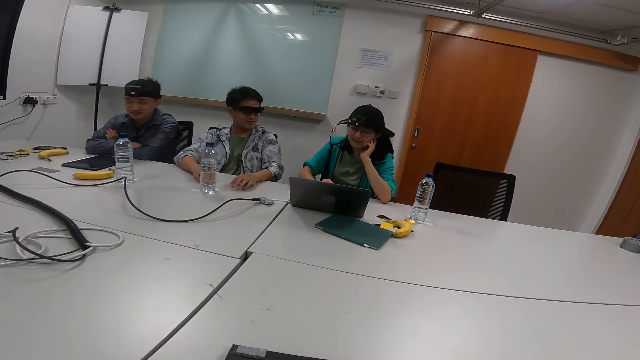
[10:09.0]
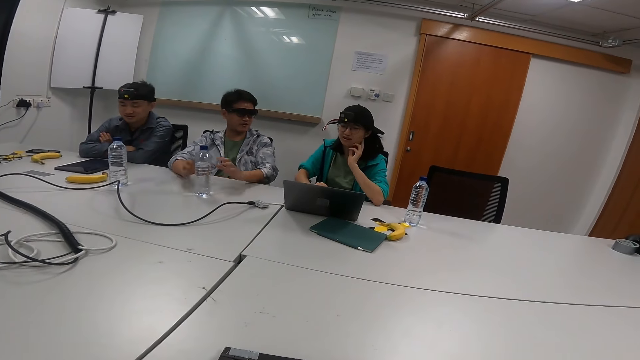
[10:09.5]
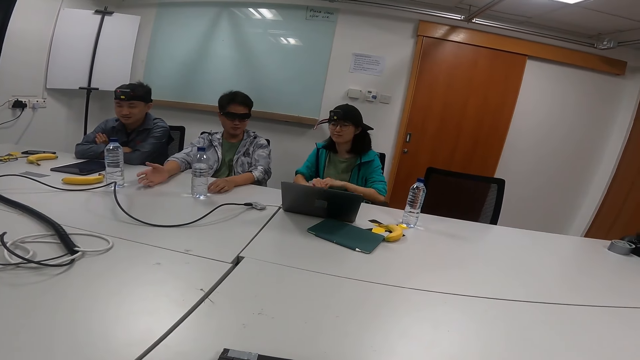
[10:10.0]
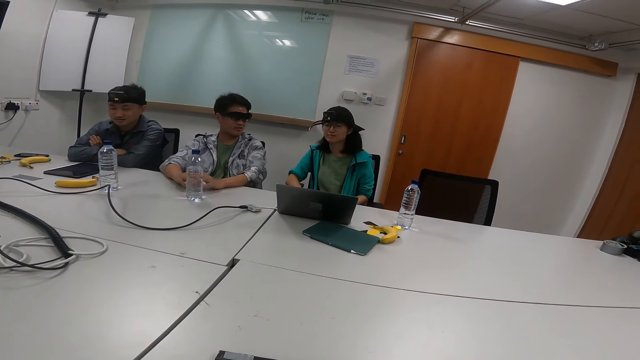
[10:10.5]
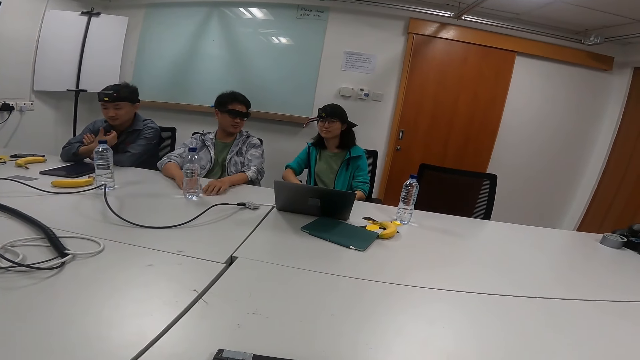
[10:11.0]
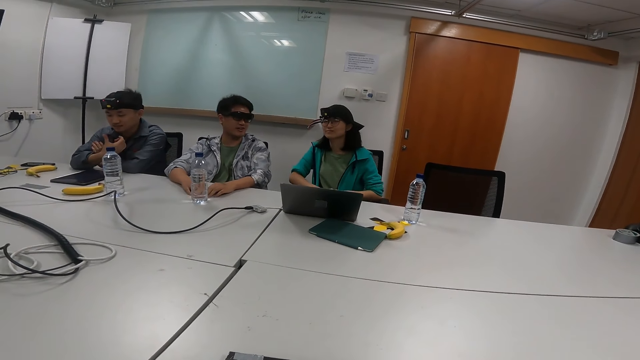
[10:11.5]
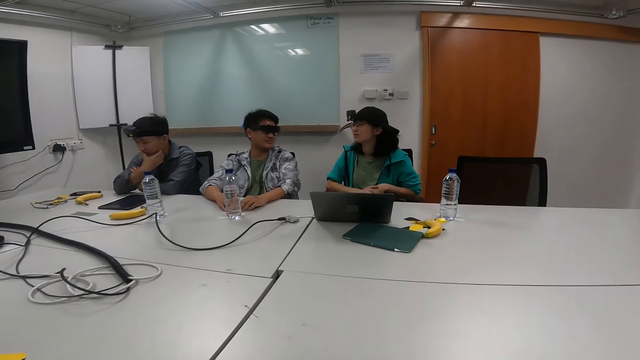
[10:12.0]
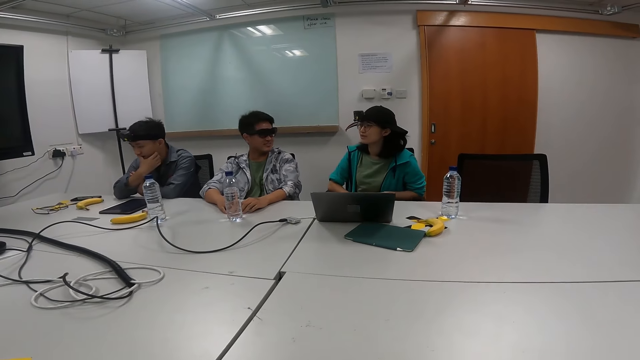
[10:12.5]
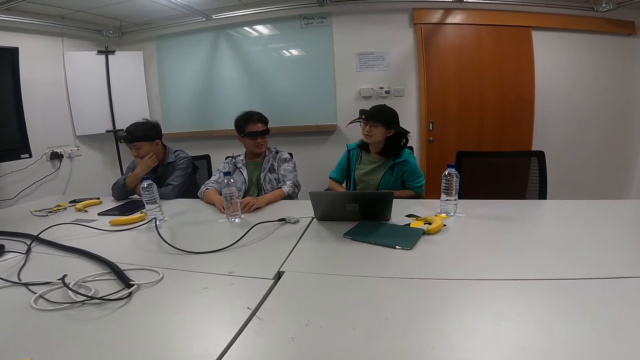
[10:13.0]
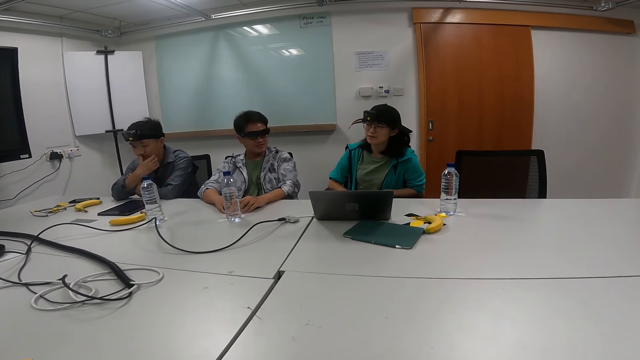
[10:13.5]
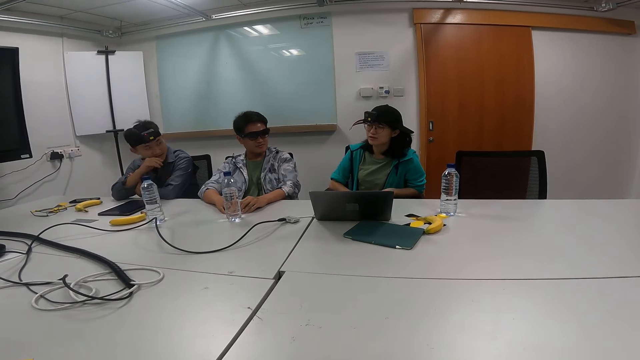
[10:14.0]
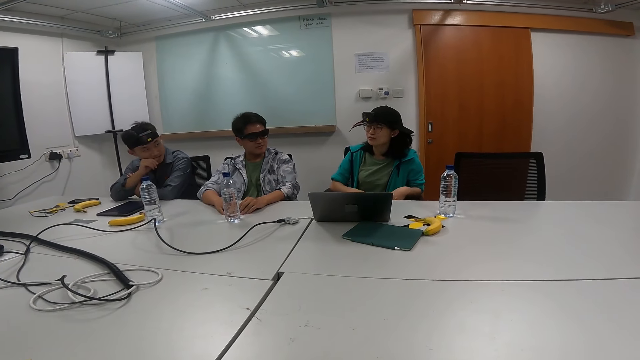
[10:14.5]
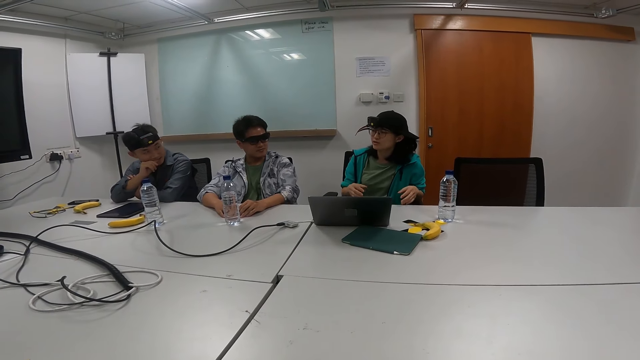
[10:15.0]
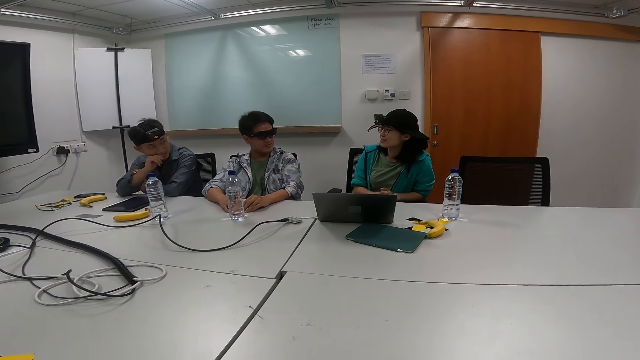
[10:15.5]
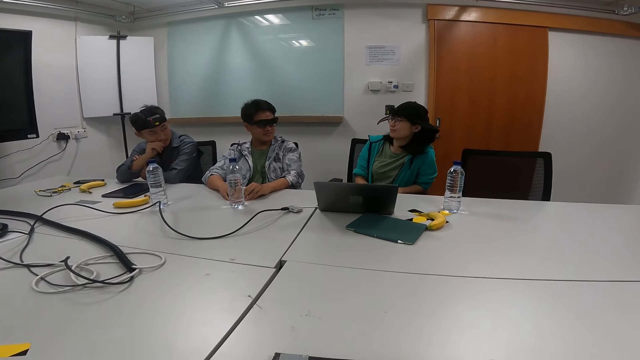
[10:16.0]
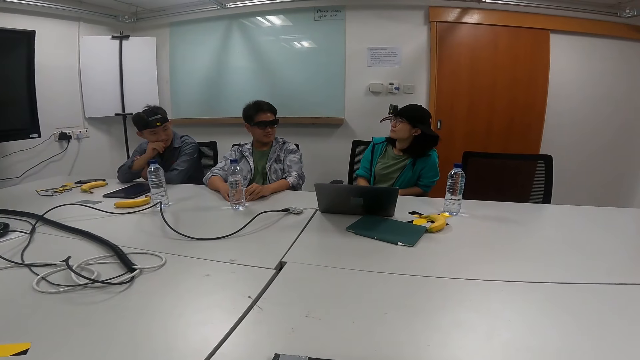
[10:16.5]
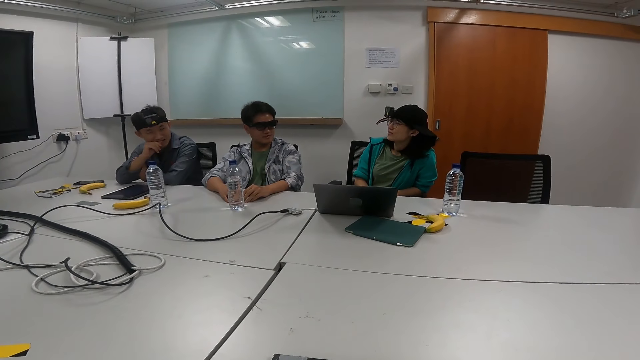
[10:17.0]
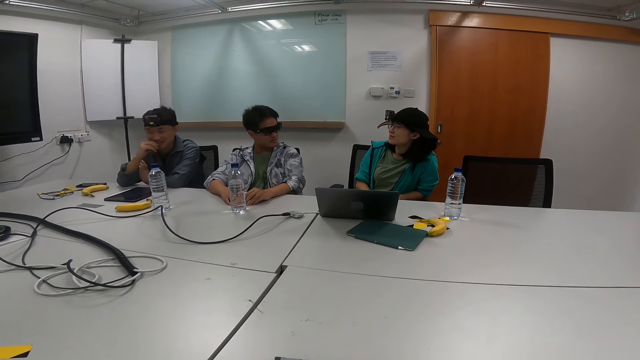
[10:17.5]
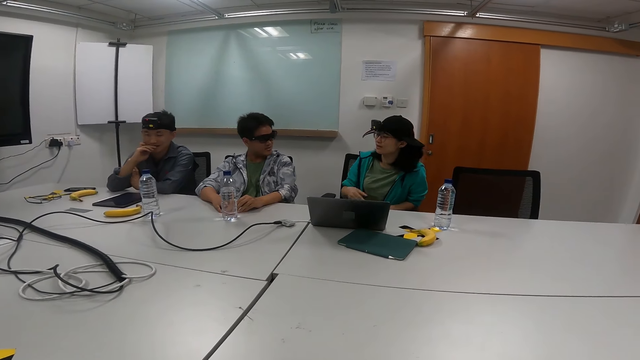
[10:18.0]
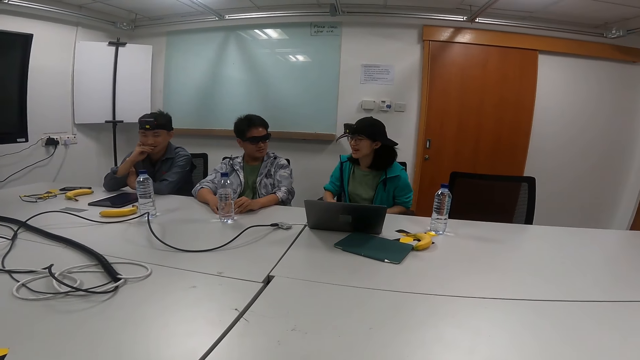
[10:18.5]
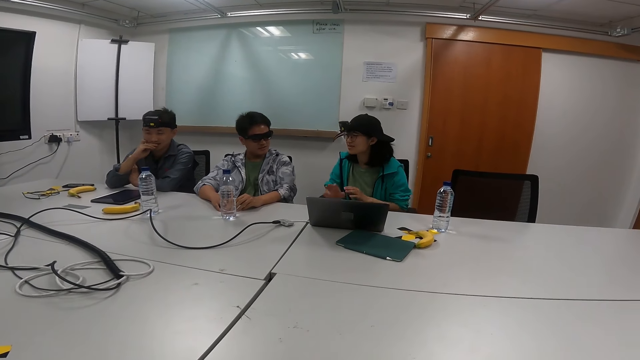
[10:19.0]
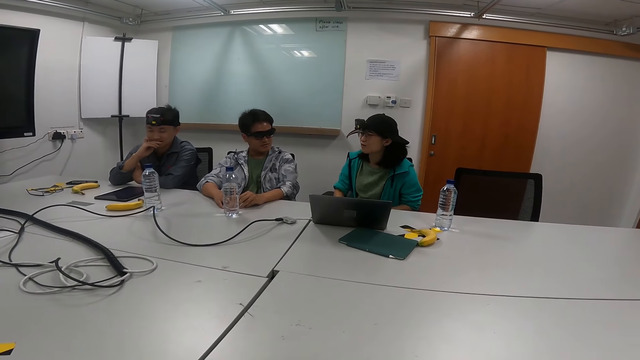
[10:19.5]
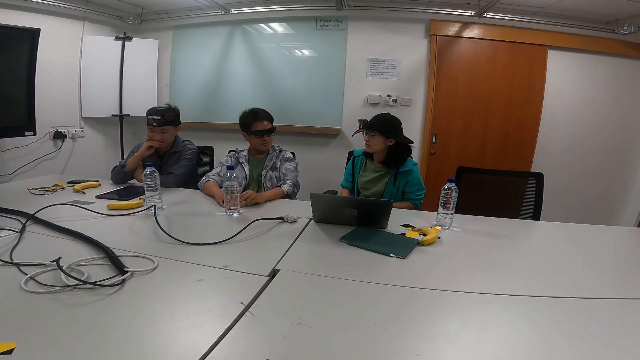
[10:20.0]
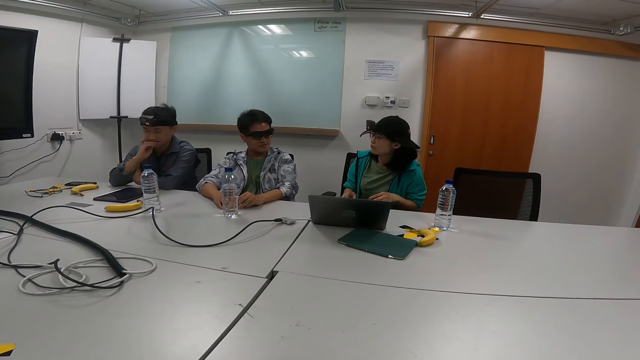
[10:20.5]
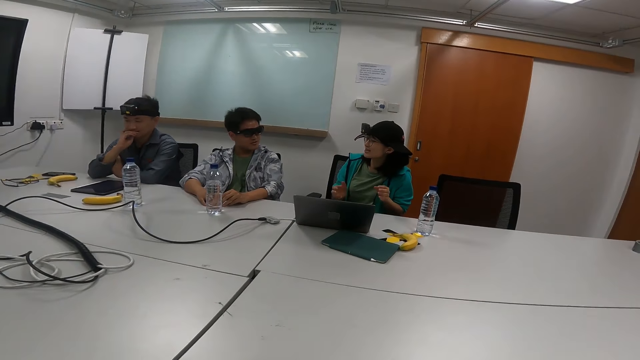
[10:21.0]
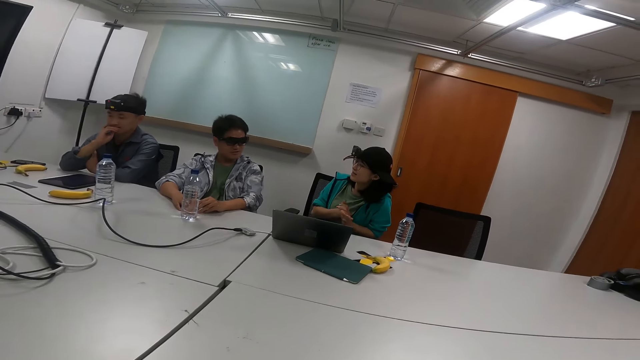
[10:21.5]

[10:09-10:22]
A person scrolls the laptop. The person moves her hands. Another person bites his finger. The first person moves her hands up and down.

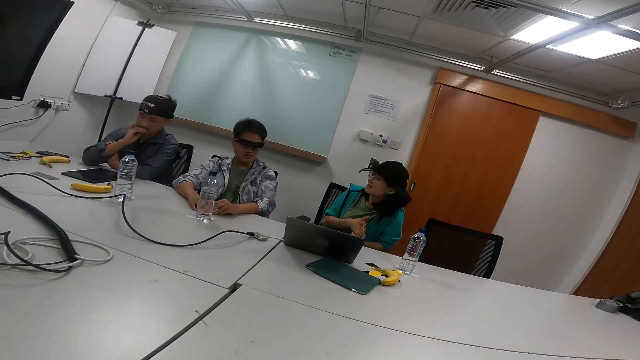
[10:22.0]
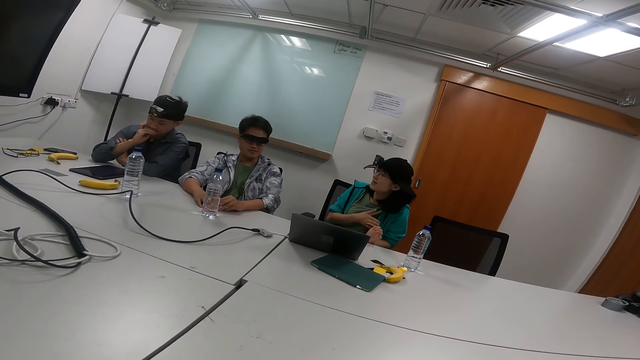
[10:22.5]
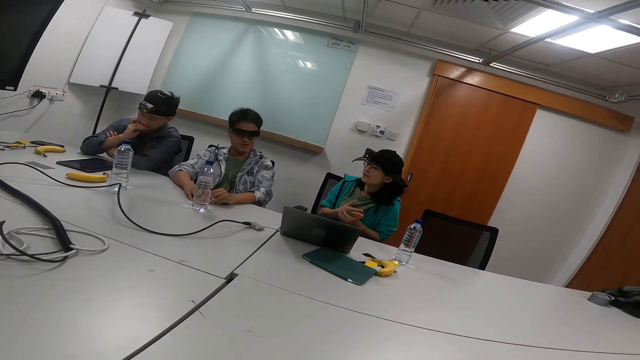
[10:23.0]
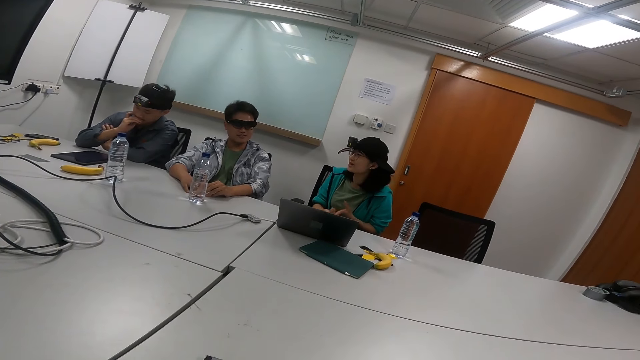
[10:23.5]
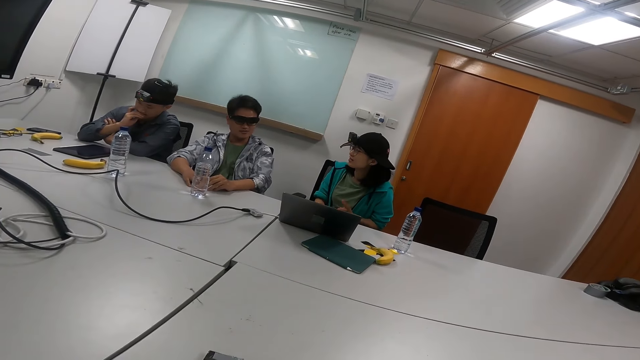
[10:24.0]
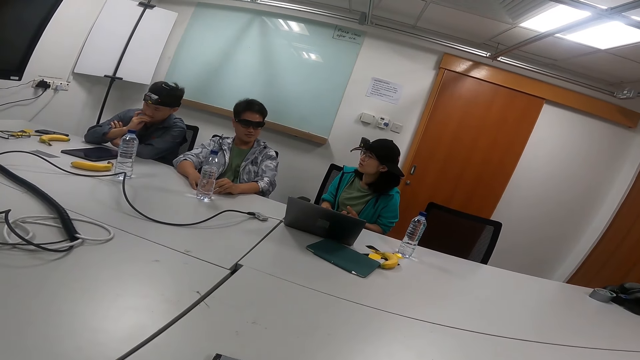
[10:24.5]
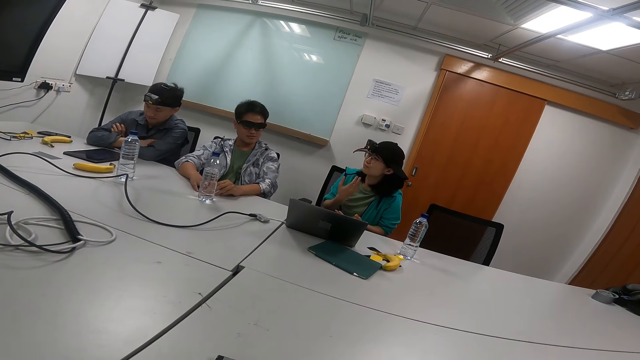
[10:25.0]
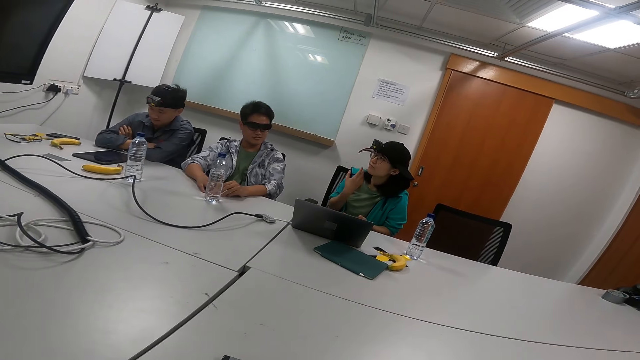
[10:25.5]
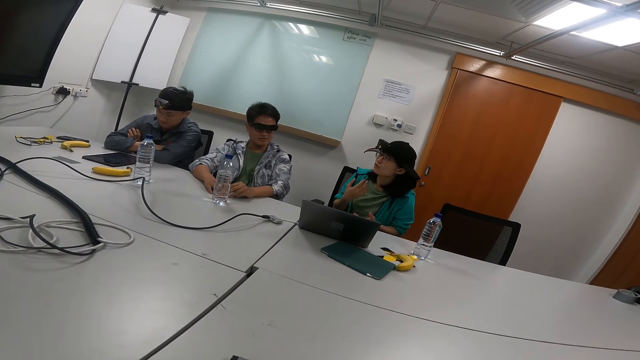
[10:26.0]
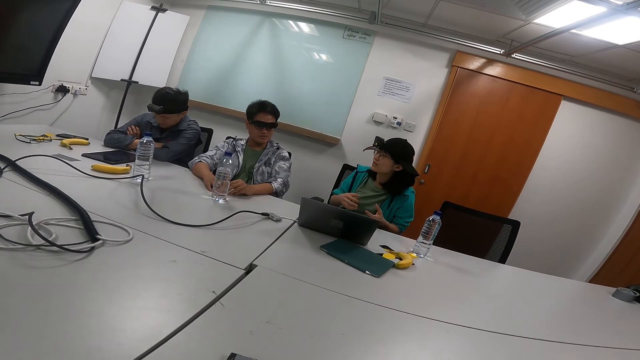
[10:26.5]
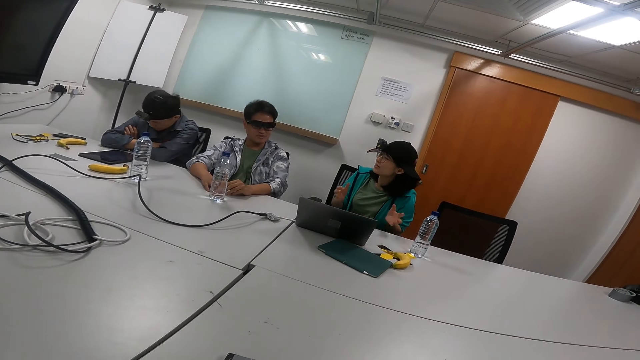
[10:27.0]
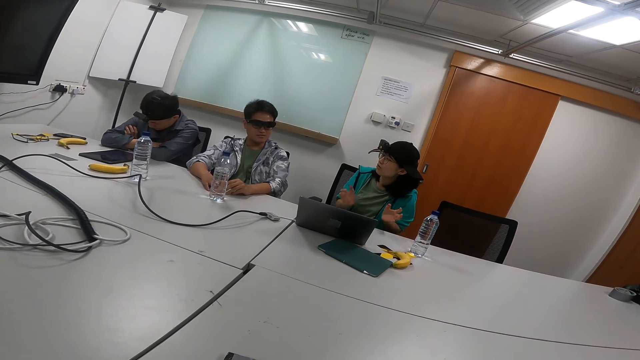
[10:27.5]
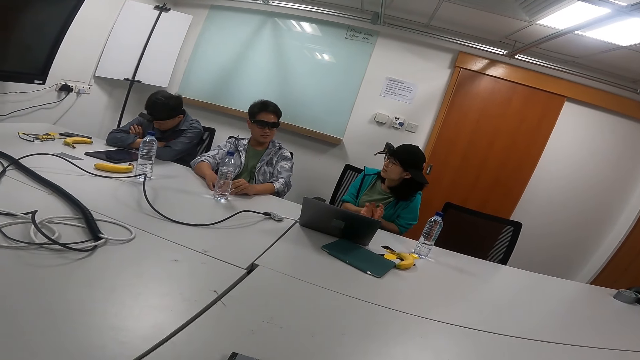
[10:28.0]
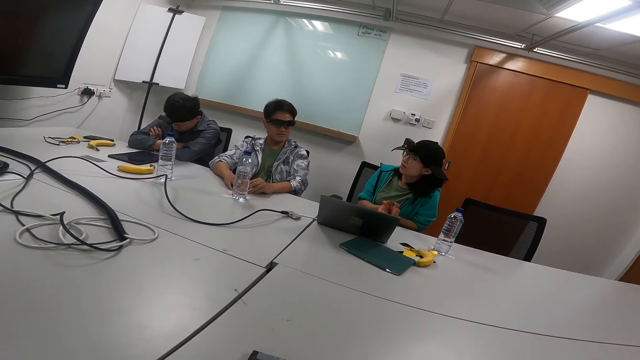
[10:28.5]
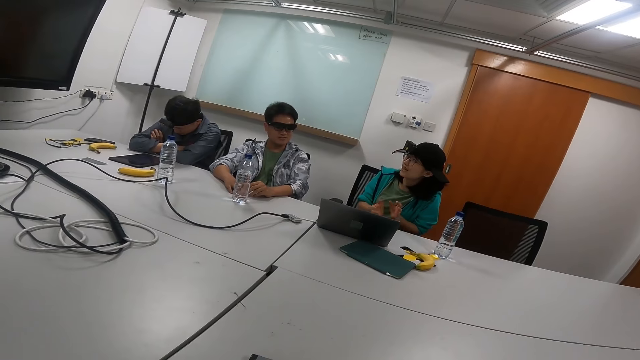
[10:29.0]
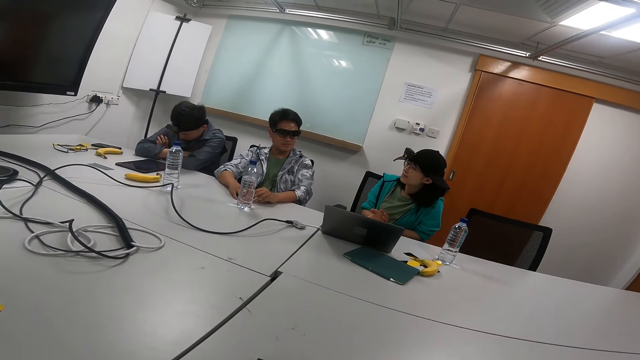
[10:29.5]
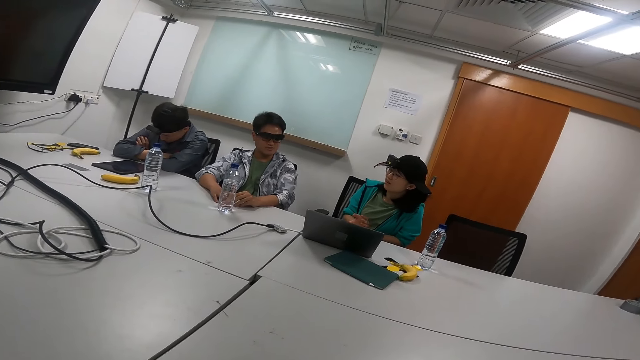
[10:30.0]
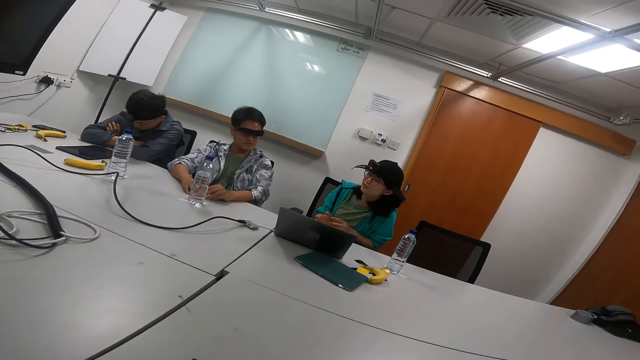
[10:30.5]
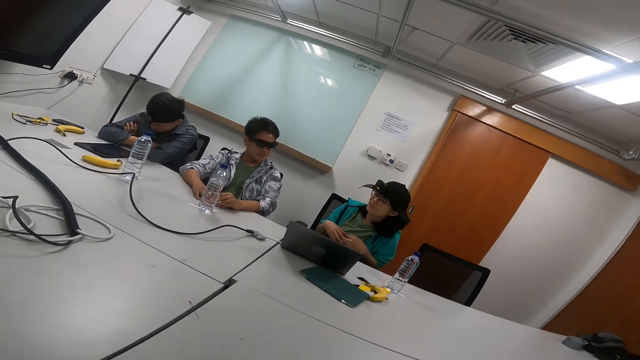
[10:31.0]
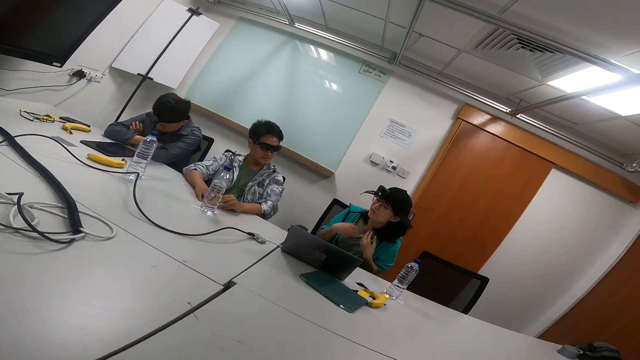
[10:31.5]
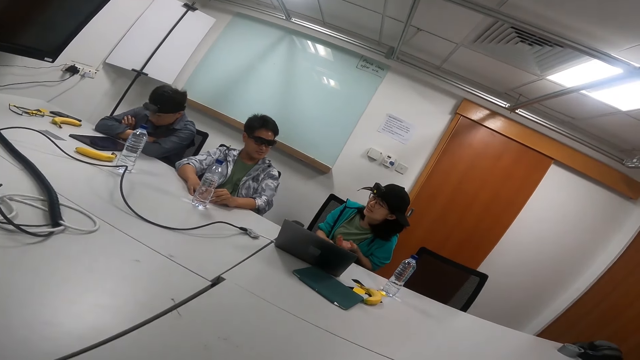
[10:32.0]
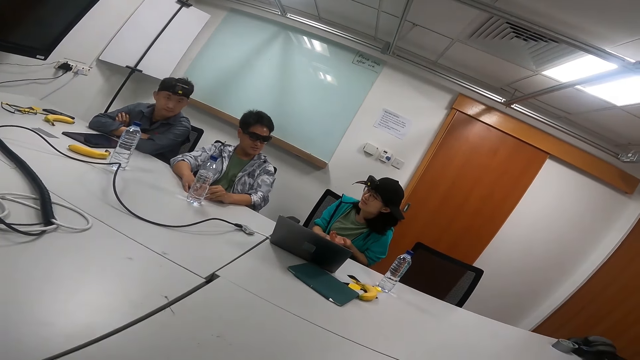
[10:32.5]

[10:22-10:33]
The person moves her hands. The person talks to another person. The first person moves her hands again. The first person moves her hands up and down while talking to the other person.
